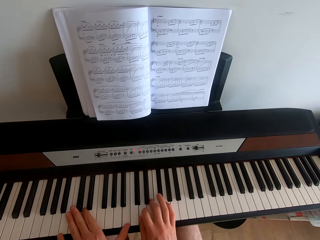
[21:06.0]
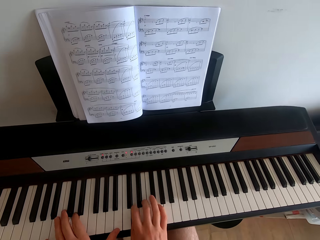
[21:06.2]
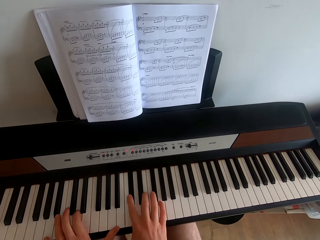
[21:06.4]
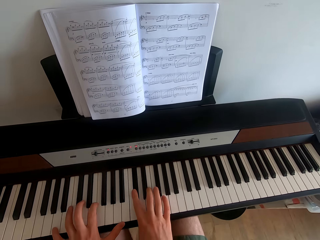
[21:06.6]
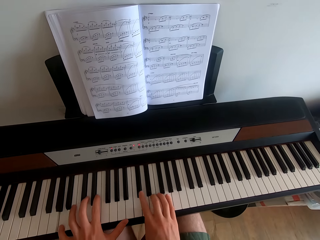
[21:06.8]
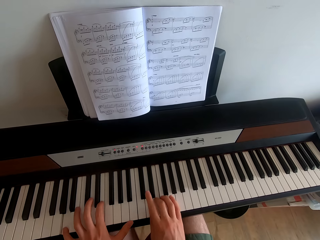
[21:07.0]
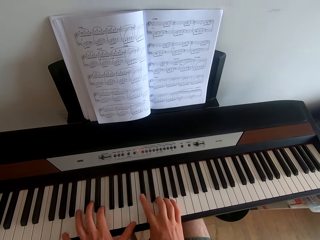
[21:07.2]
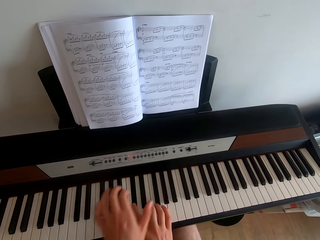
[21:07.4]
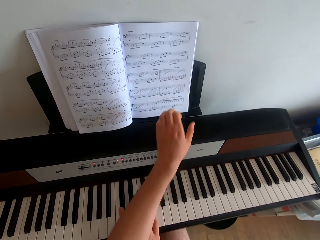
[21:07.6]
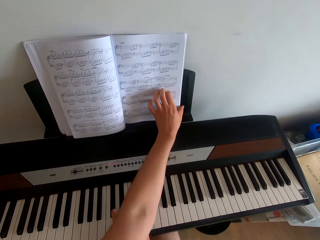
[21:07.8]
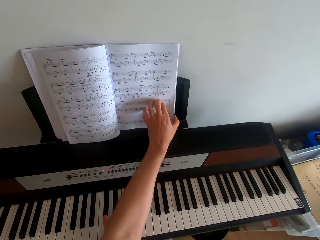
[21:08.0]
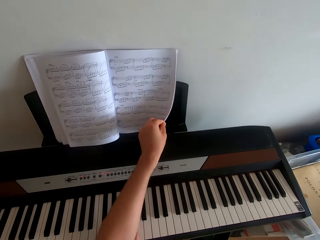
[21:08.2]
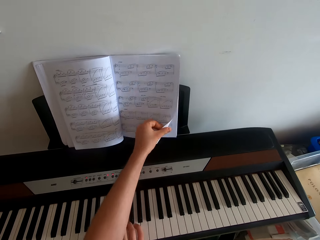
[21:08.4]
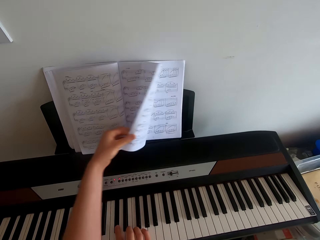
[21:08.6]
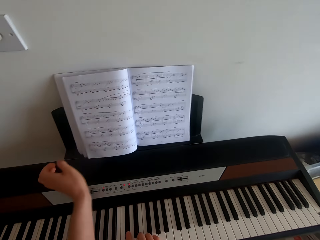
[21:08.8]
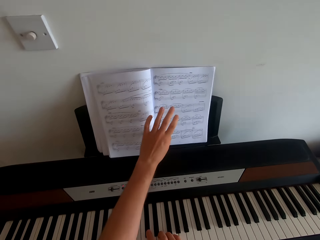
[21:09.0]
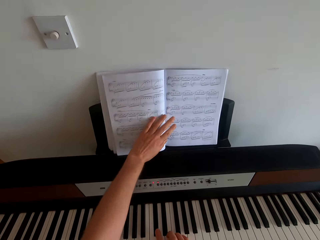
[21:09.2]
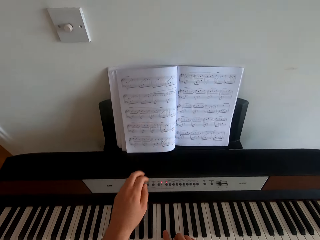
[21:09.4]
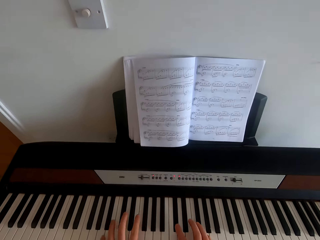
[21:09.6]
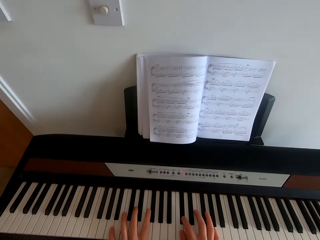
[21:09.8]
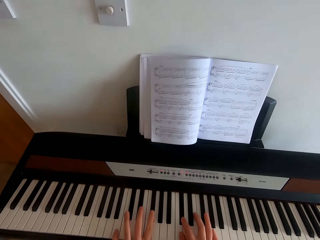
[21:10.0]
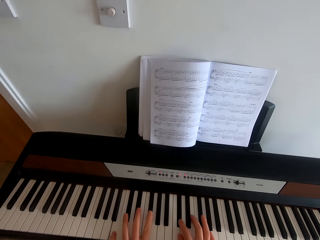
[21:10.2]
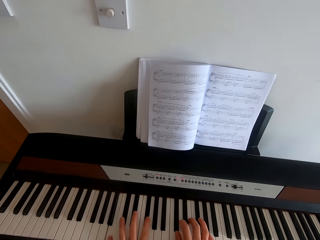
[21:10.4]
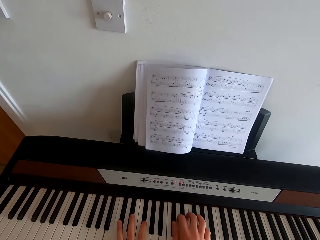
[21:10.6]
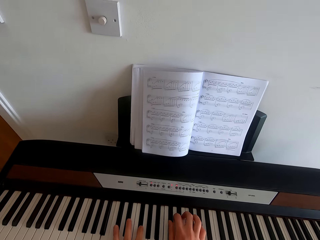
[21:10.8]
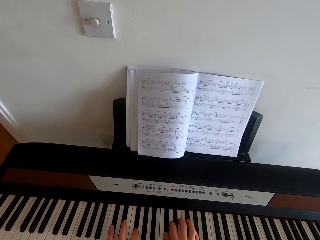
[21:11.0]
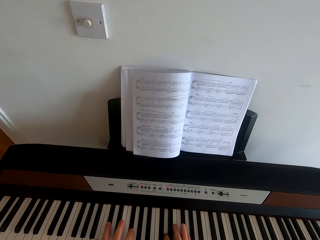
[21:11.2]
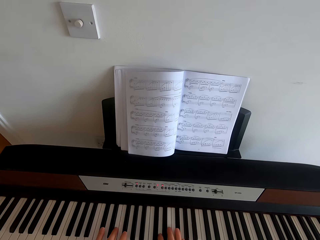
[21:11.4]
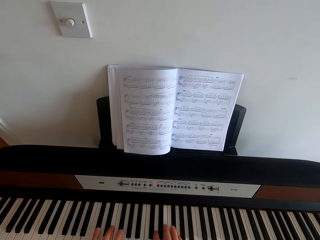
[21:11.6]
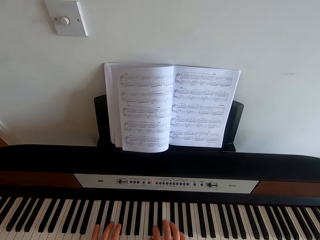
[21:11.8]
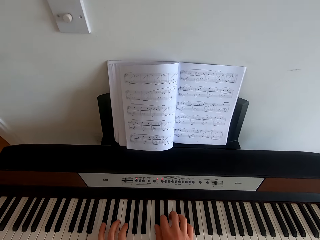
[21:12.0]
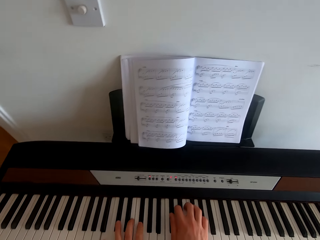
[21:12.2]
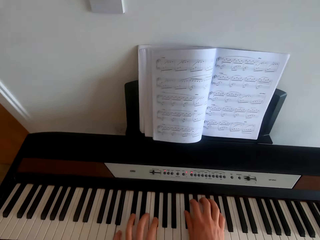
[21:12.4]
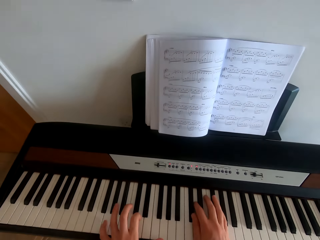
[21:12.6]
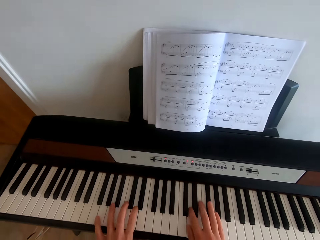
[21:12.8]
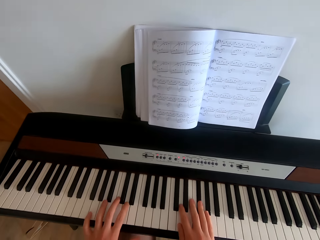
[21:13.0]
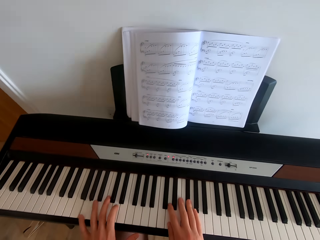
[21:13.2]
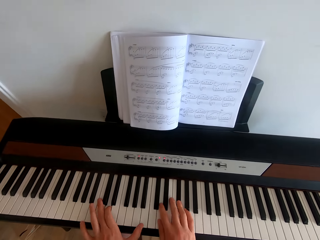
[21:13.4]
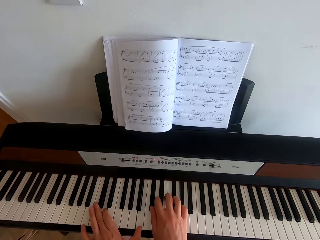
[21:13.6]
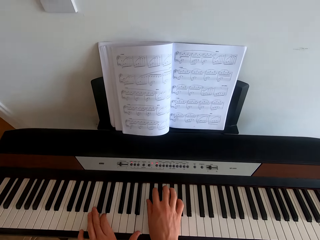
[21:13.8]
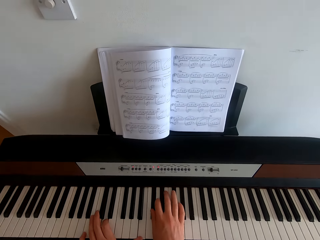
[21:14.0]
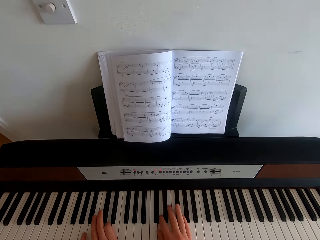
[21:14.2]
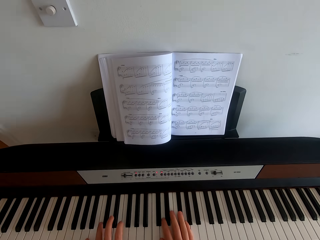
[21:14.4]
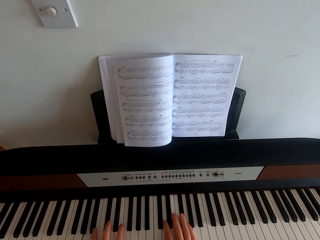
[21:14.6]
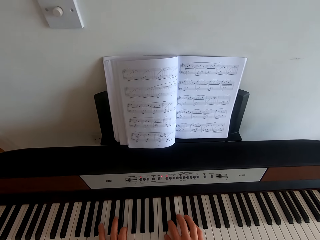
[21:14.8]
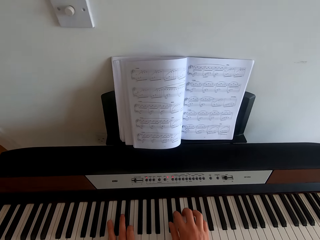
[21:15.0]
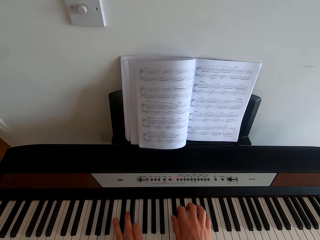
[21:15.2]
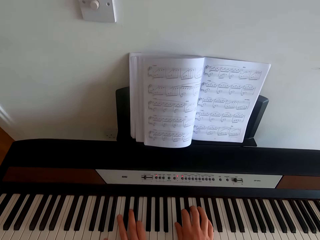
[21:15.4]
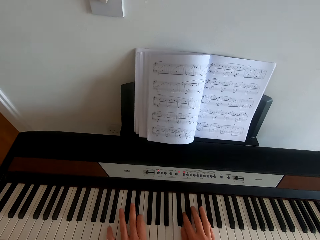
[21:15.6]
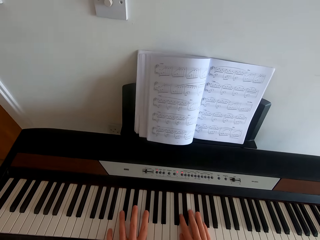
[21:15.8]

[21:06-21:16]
The camera wearer flips a page of the hymn book. They play piano in the house.

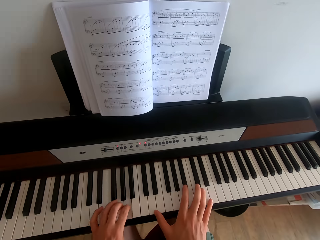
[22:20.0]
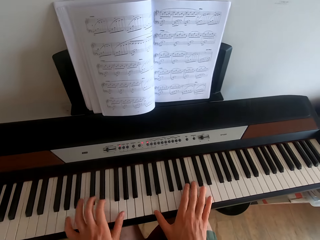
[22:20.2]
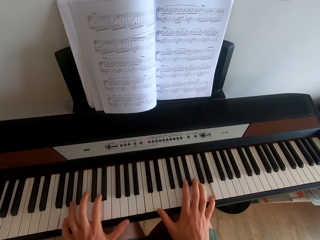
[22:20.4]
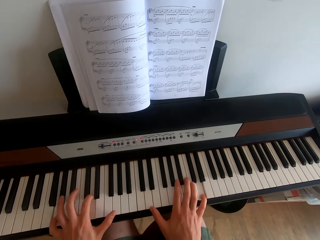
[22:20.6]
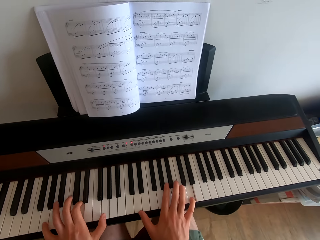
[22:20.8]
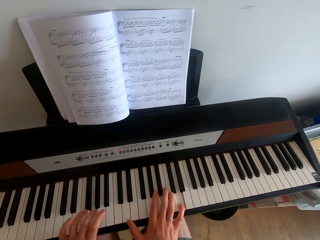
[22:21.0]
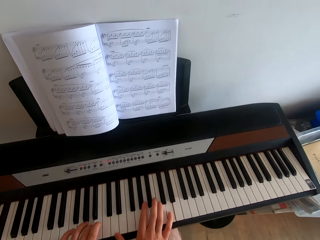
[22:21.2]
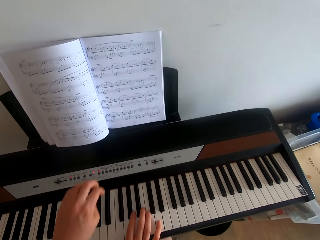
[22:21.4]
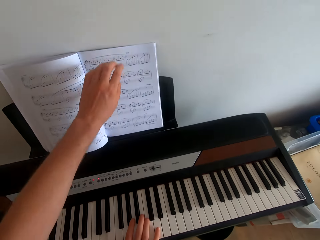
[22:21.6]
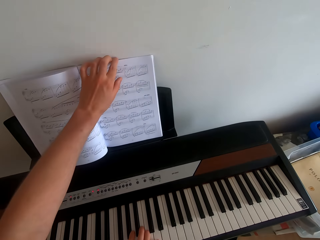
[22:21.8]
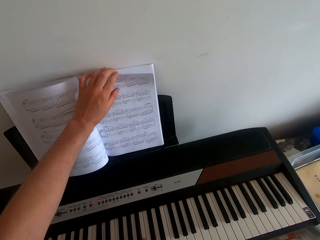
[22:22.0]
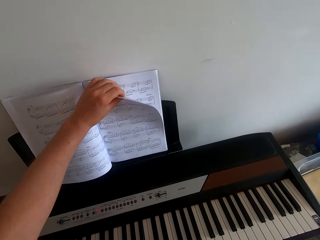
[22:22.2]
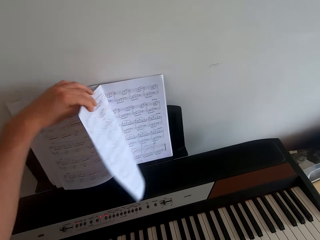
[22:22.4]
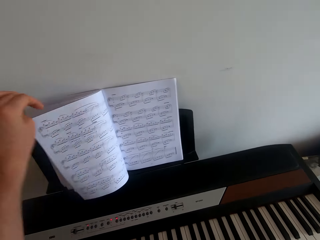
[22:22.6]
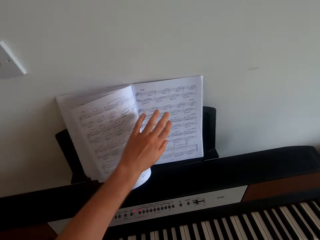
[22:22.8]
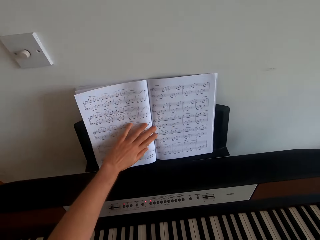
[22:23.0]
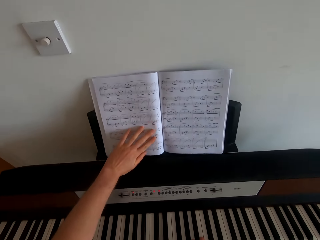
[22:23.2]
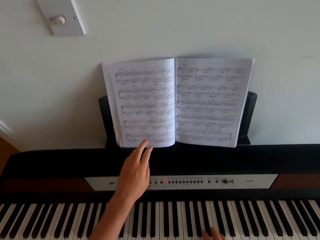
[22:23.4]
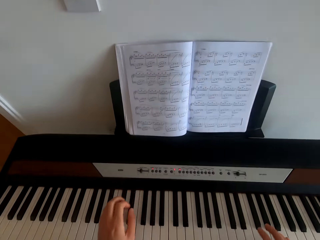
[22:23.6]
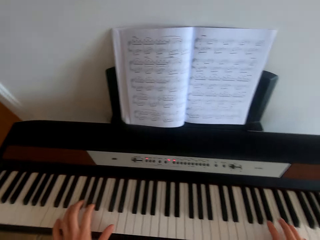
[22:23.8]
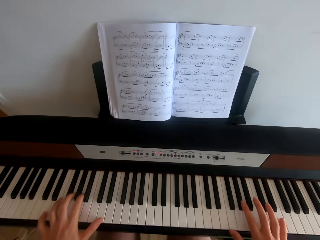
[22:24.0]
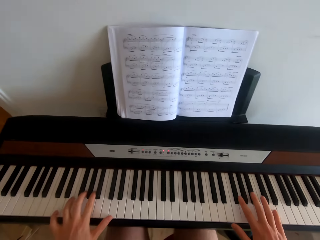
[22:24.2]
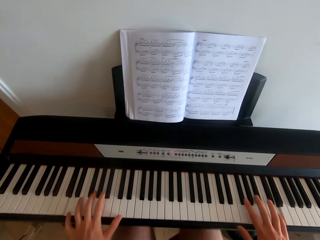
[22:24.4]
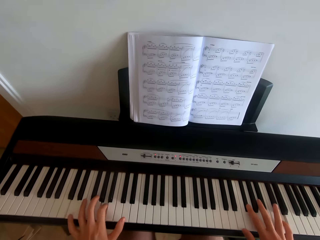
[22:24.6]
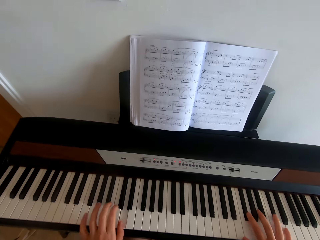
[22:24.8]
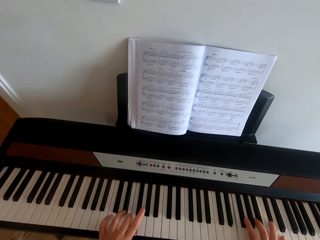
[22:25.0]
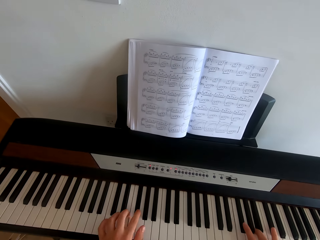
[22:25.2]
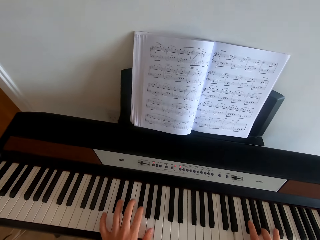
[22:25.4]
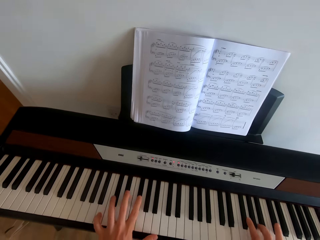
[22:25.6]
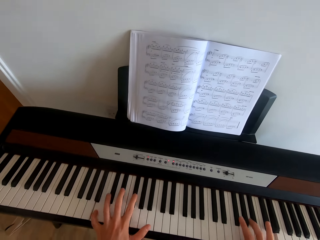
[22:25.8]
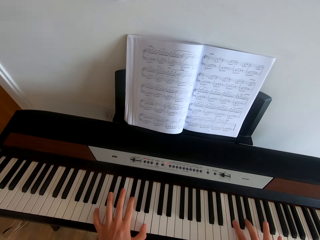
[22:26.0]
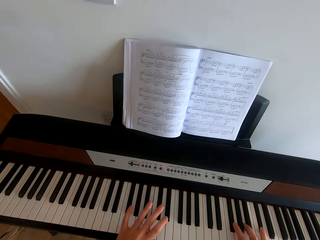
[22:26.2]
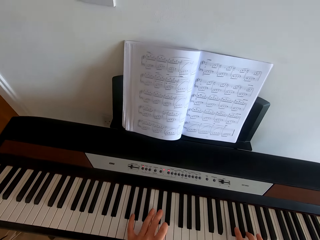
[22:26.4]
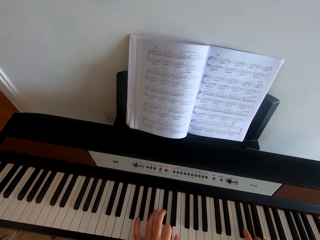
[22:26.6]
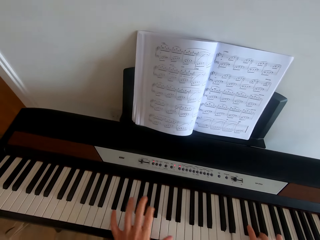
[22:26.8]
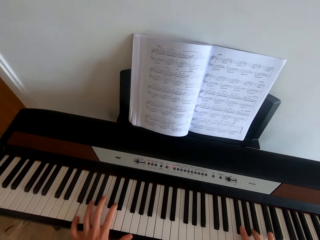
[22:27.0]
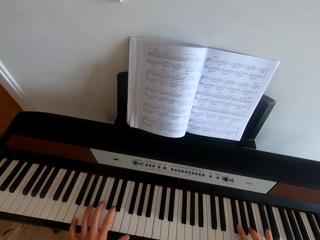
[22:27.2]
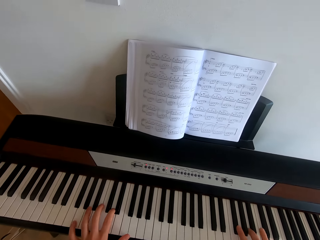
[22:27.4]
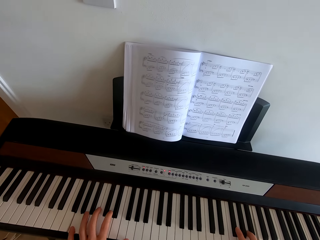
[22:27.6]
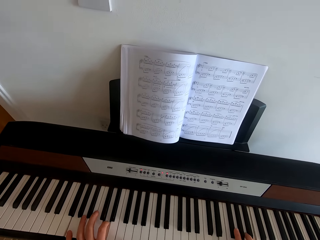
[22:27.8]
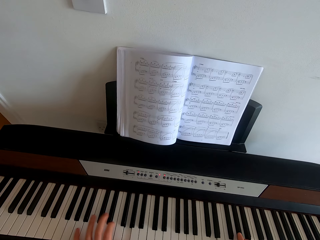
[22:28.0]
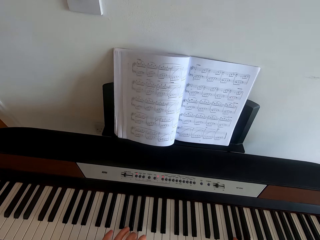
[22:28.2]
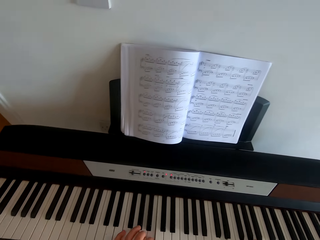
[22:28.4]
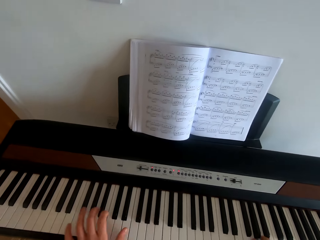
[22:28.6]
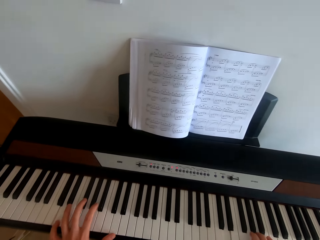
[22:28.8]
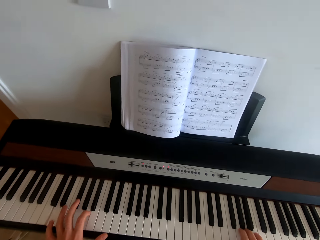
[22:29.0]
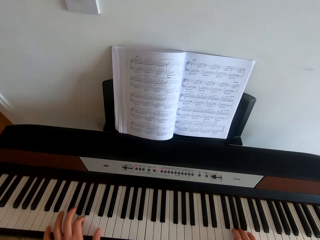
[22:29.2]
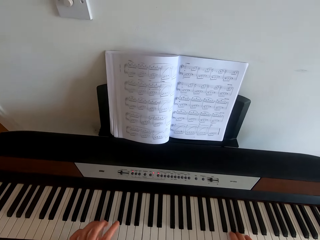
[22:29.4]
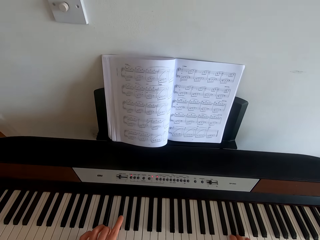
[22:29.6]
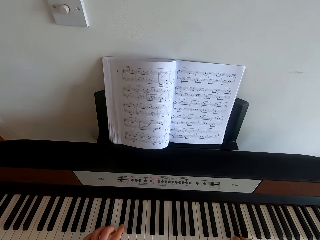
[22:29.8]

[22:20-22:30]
The camera wearer flips a page of the hymn book. They play piano in the house.

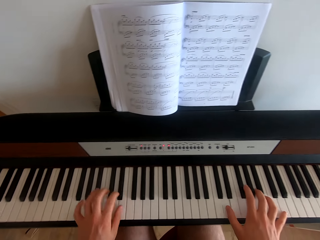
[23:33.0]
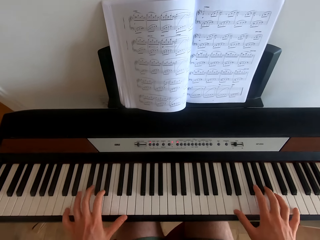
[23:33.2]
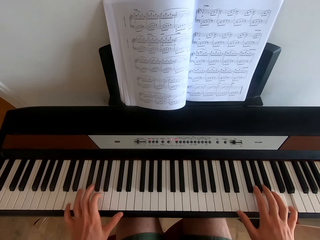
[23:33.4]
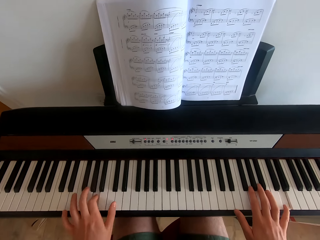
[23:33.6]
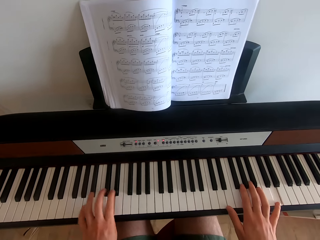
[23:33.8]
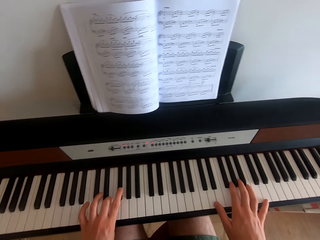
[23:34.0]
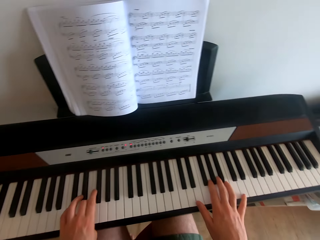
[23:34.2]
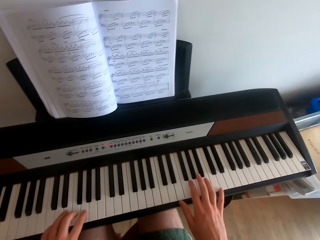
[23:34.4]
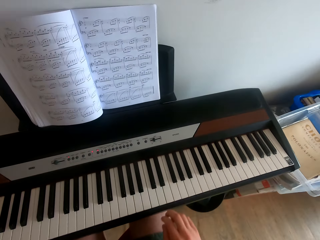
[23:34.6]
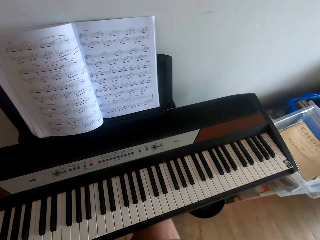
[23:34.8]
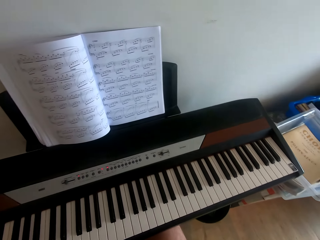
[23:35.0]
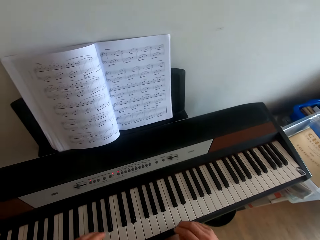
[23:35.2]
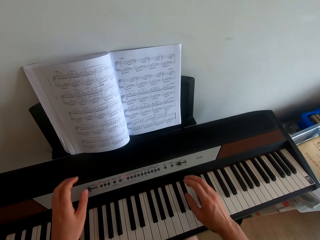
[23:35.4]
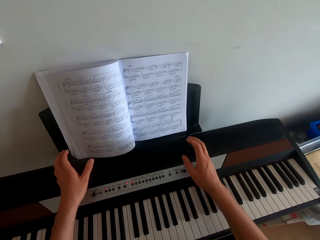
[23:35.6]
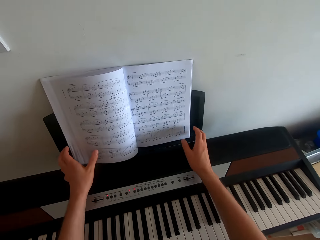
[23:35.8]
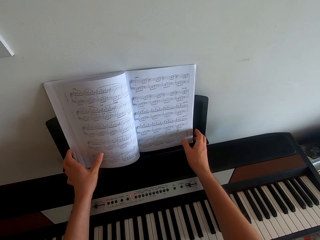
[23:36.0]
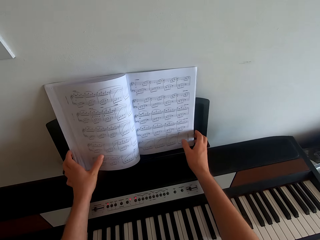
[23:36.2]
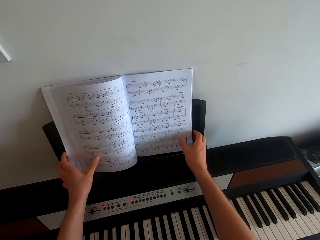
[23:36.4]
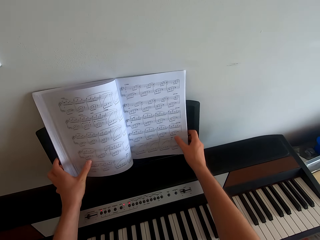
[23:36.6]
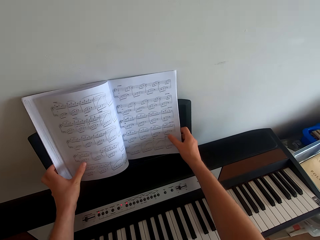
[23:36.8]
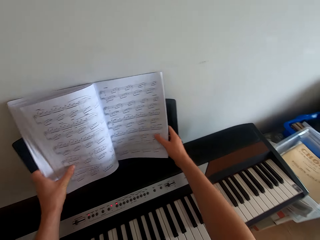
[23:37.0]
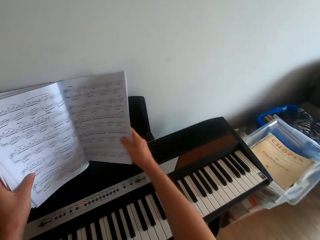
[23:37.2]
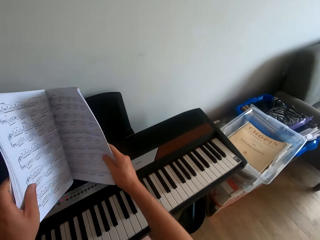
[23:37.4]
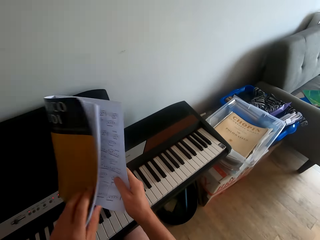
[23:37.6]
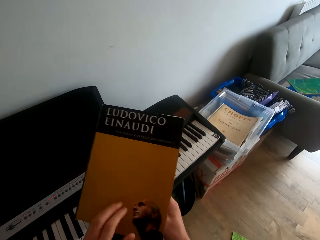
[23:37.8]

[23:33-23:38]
The camera wearer swings both hands. They take the hymn book from the music rack with both hands.
